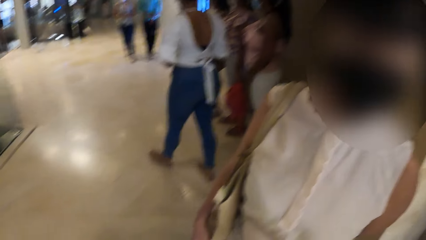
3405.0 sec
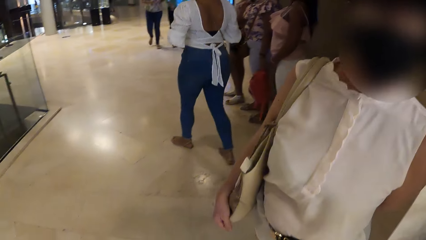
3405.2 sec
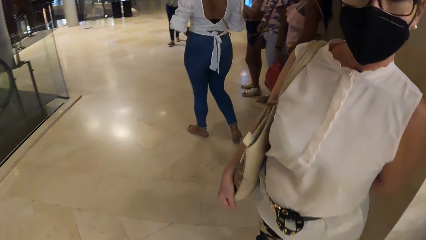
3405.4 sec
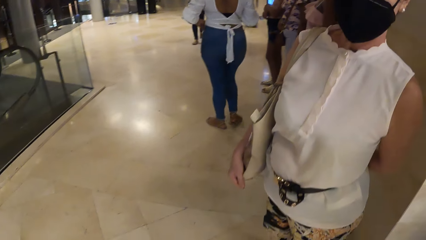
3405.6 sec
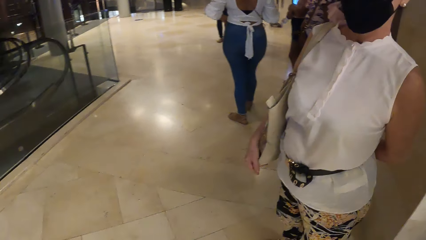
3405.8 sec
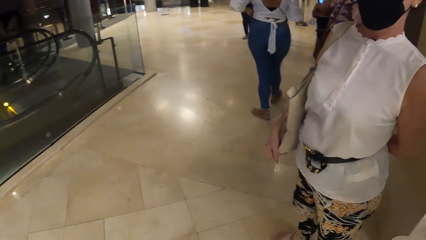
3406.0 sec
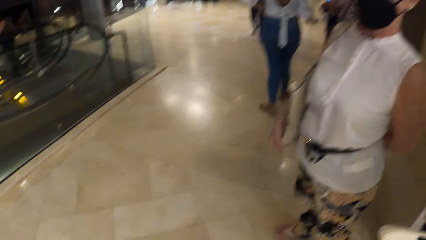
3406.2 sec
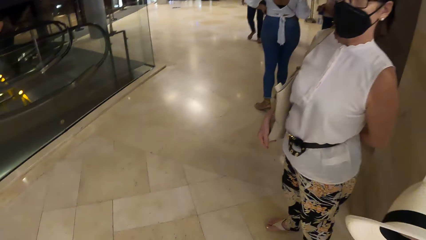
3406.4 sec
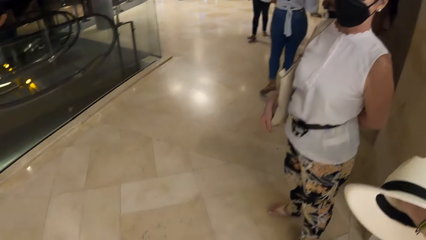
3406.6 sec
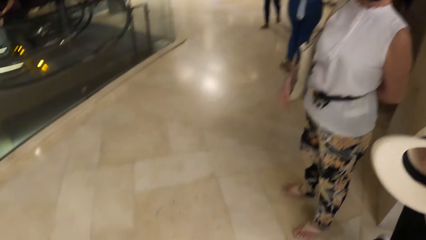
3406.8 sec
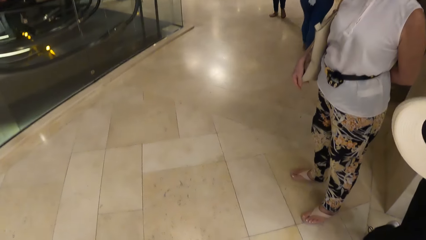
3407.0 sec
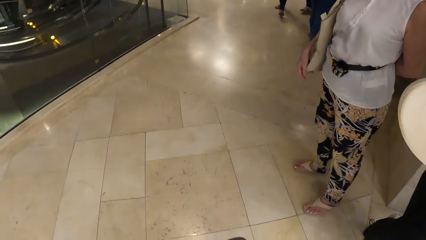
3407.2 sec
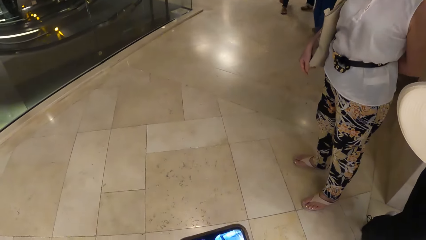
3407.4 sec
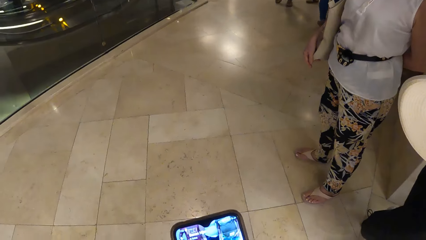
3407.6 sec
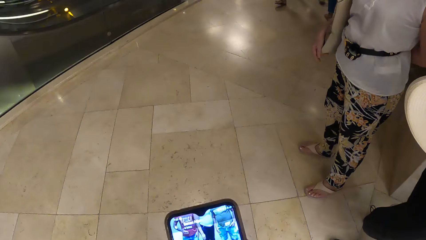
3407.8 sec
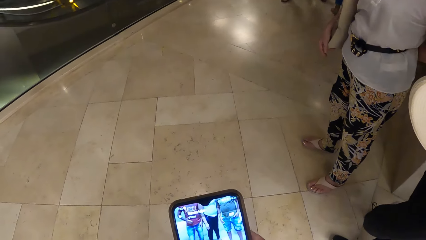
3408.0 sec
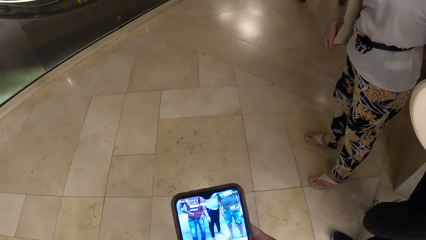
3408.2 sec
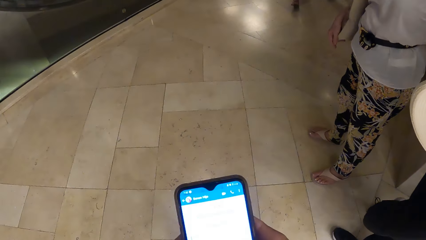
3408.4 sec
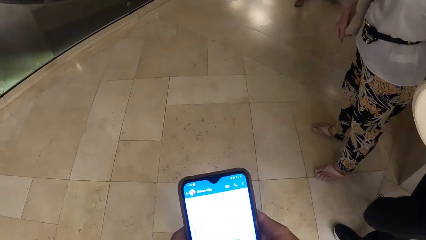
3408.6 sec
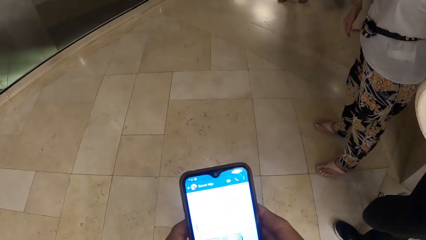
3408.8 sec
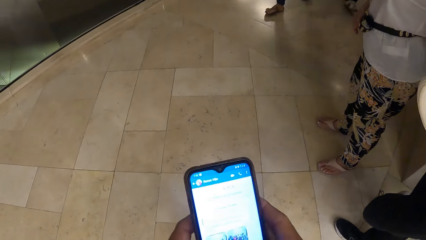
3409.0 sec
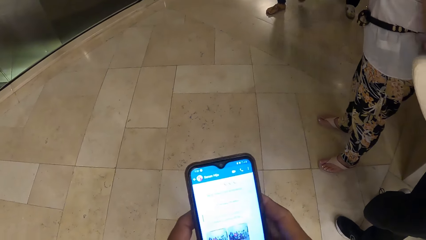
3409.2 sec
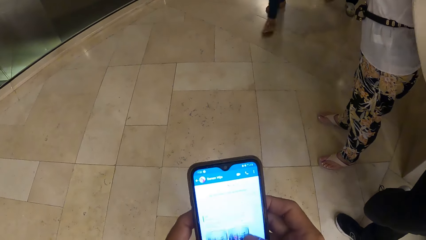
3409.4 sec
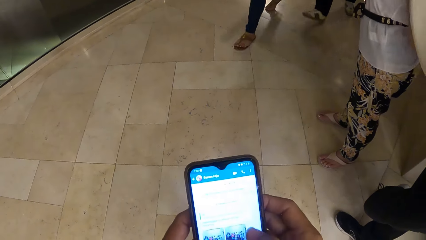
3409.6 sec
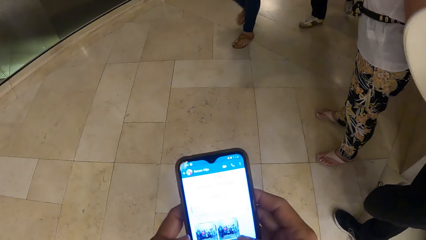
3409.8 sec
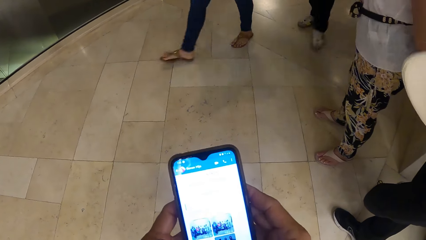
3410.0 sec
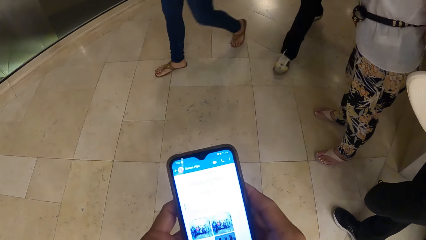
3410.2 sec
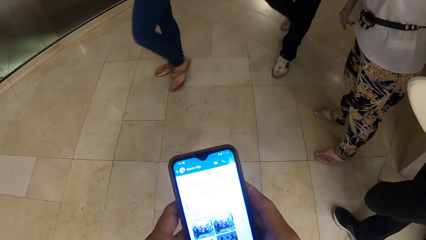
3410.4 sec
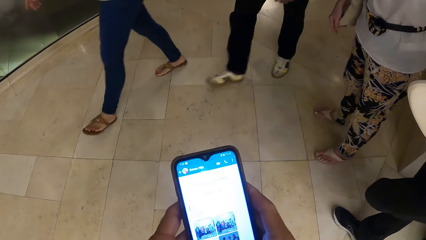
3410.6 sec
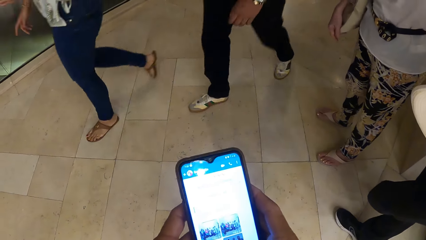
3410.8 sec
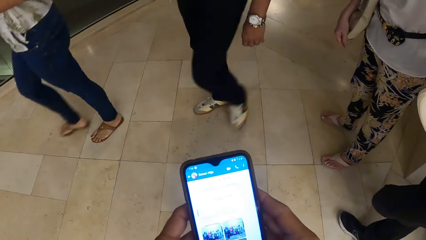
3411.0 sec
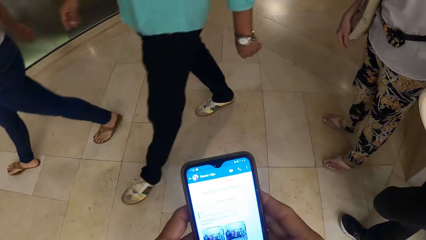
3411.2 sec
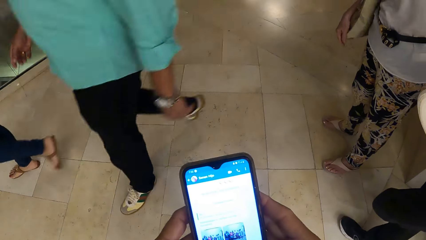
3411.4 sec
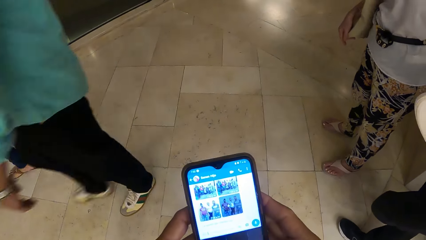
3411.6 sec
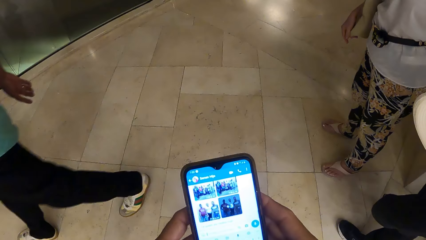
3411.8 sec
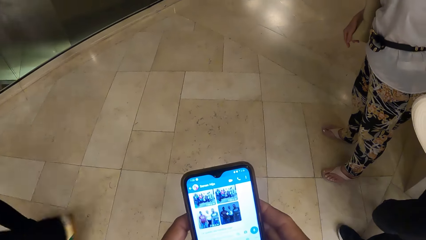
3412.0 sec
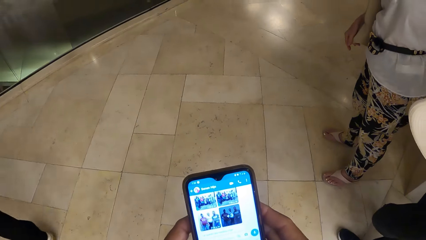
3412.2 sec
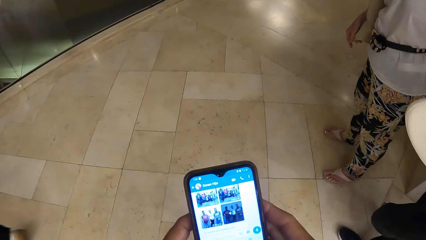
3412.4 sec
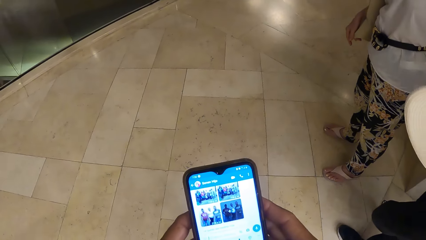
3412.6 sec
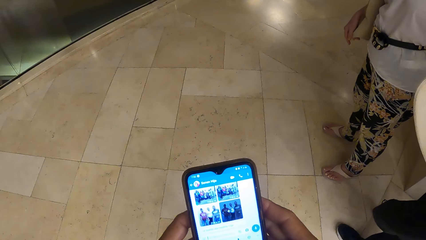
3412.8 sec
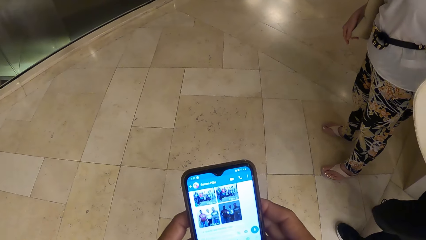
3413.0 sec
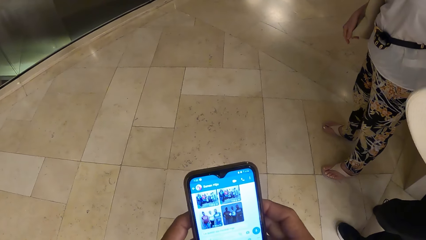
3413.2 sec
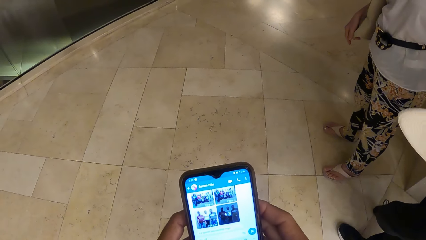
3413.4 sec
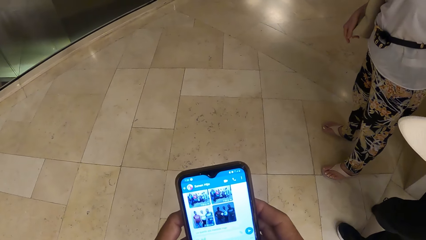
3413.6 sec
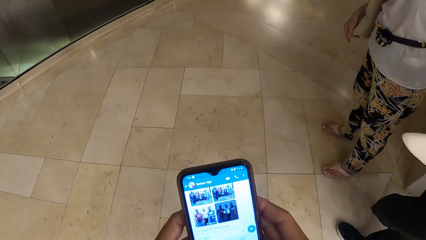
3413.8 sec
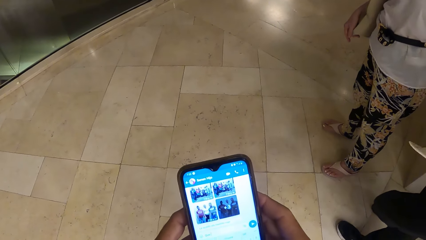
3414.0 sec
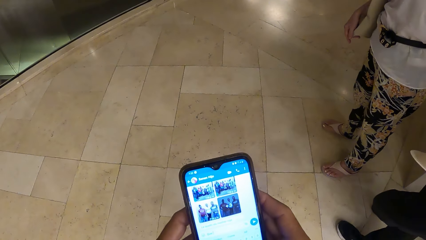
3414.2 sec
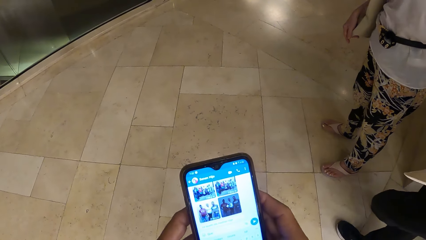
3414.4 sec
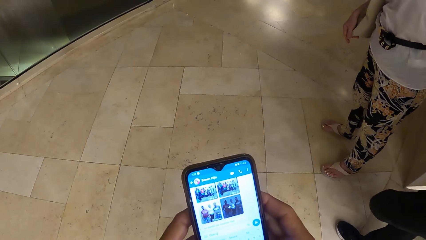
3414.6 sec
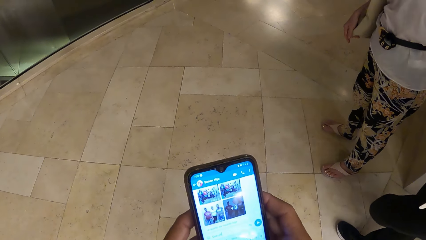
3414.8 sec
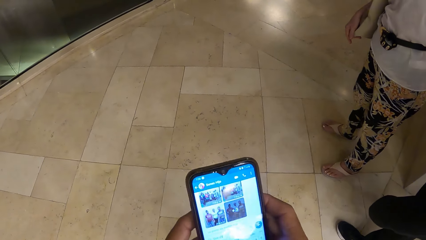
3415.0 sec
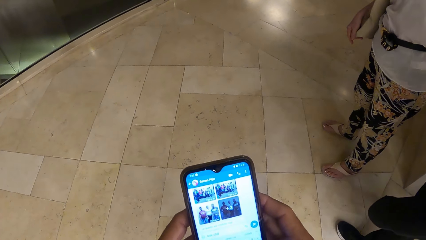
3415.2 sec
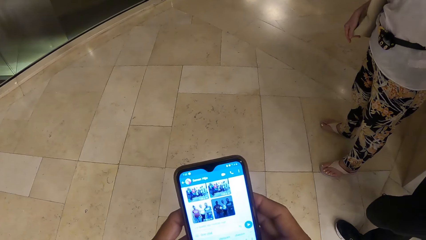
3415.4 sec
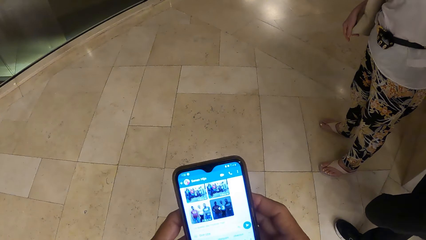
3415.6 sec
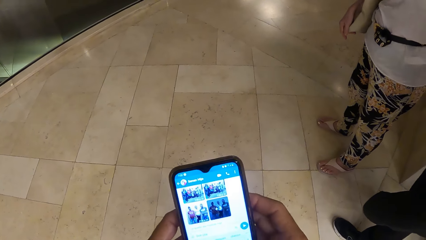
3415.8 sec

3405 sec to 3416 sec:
The camera wearer browses her phone. They hold the phone with both hands.

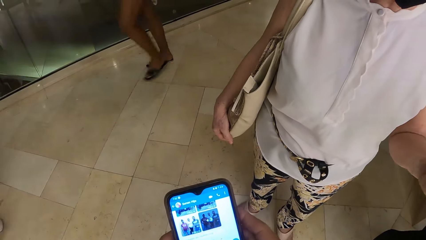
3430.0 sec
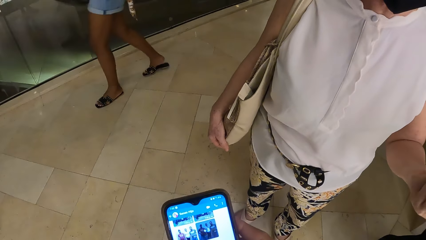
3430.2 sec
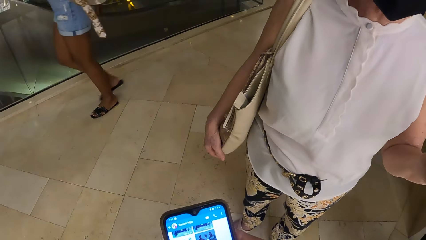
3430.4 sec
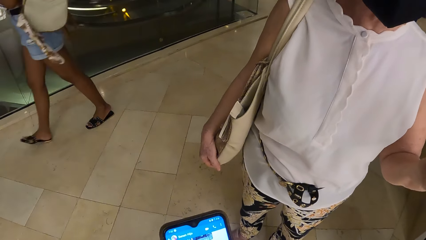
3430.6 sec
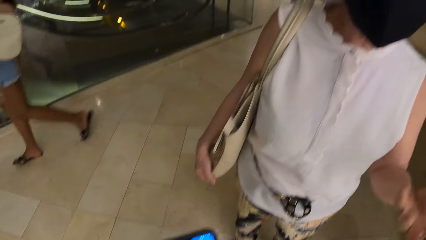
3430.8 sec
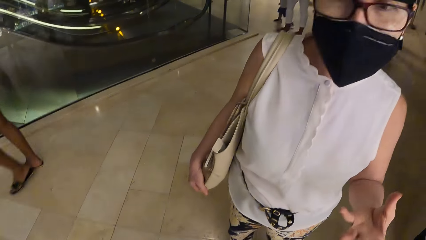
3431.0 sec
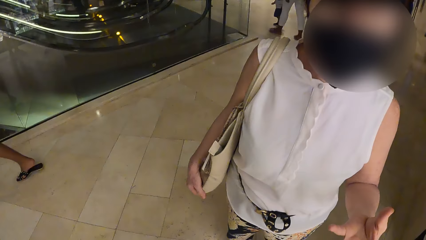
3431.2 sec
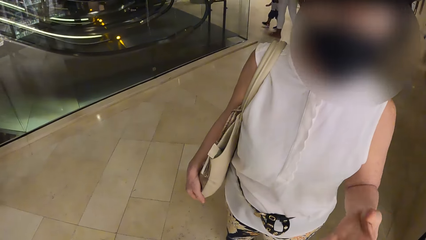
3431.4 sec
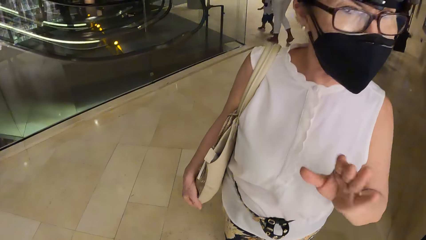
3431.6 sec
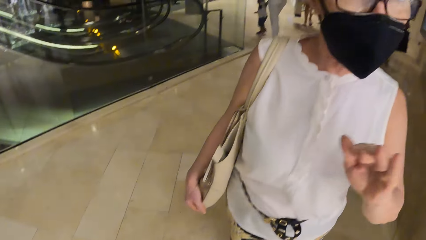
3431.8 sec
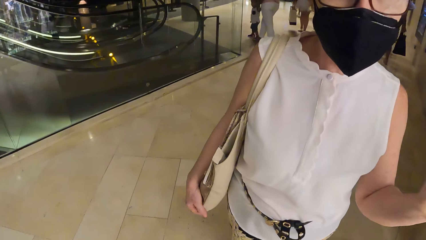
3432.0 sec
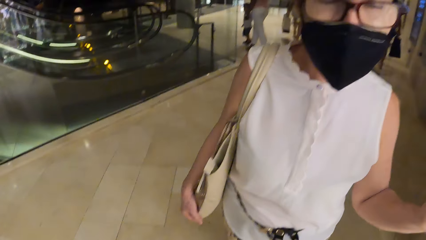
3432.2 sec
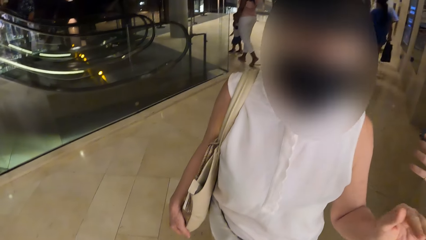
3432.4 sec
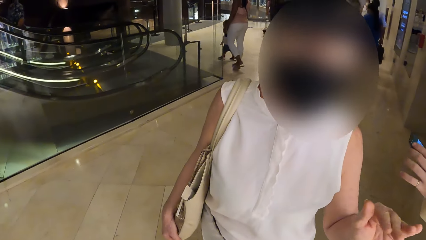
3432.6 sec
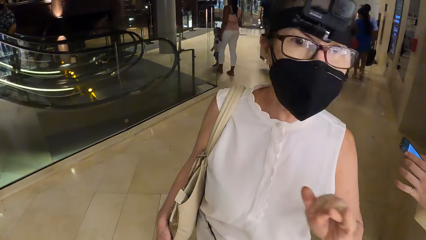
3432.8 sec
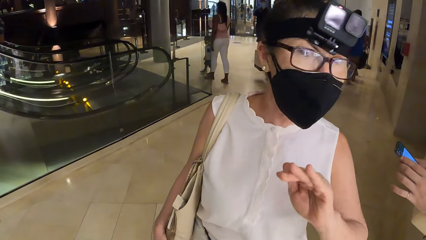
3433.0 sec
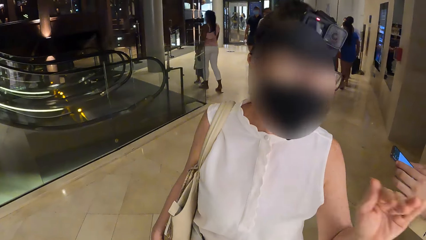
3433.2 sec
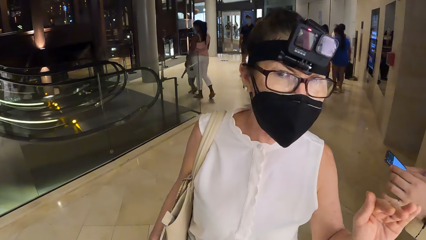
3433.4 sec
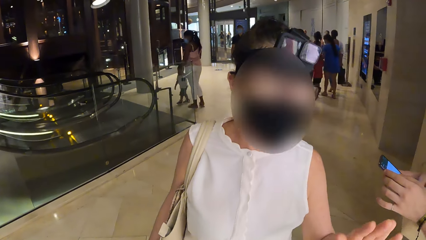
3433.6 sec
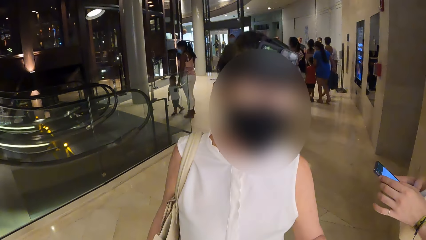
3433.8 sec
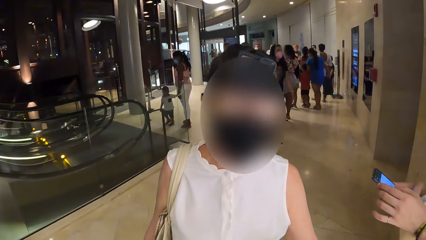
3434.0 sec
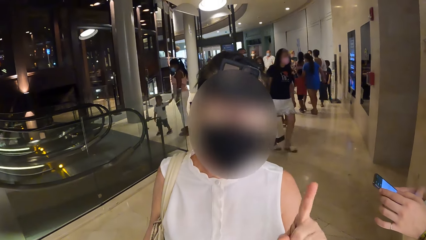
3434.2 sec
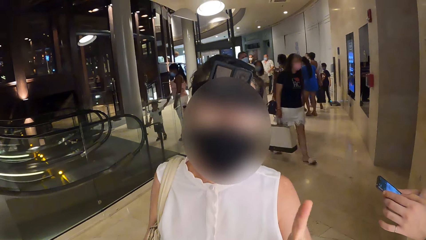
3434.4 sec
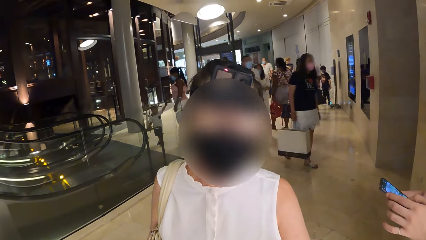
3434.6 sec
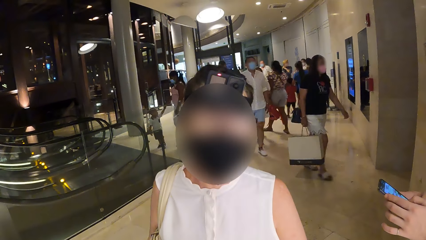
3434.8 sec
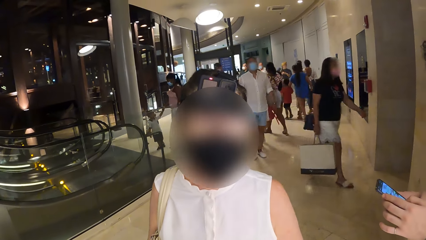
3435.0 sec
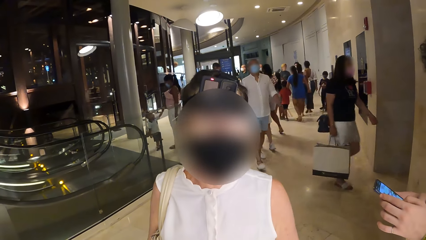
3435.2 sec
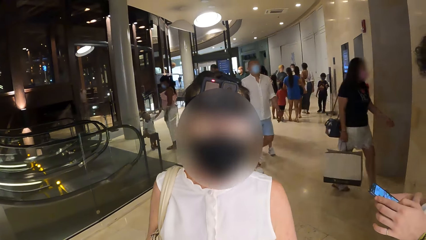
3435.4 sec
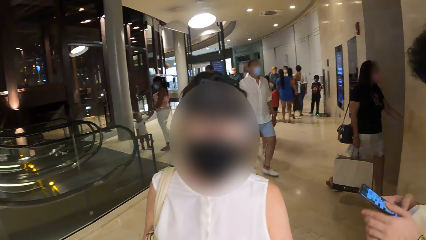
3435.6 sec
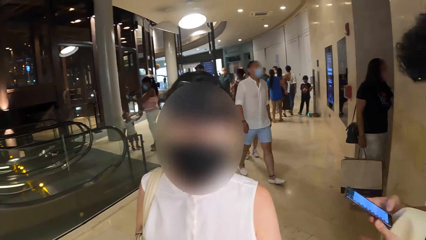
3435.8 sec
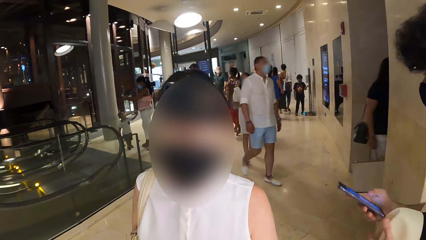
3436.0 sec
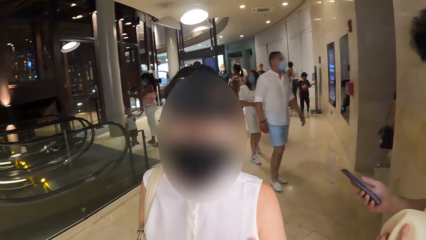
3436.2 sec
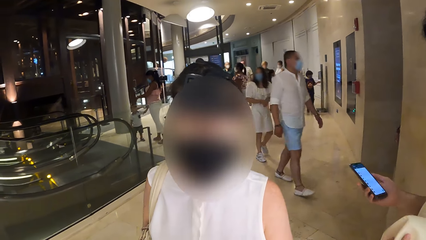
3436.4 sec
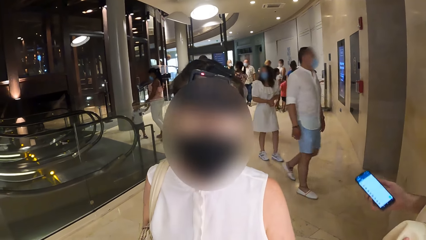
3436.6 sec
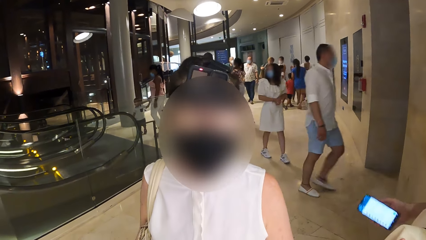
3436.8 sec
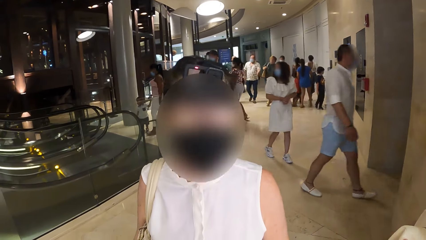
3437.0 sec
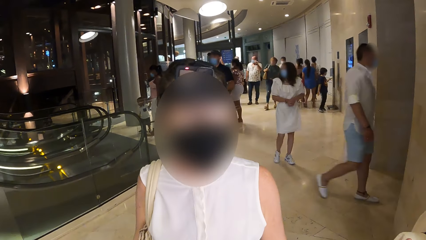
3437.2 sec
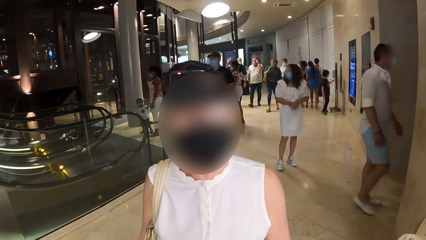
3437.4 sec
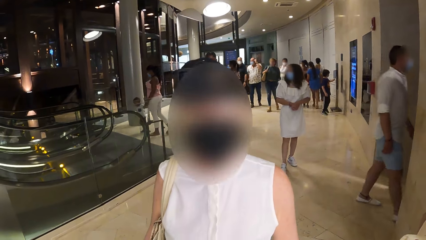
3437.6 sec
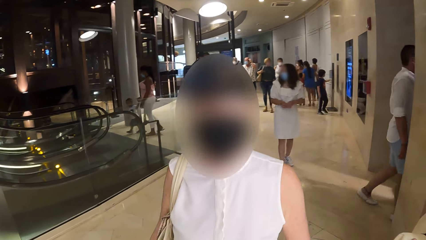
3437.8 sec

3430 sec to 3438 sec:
The camera wearer converses with a woman. The woman holds the phone with both hands.
